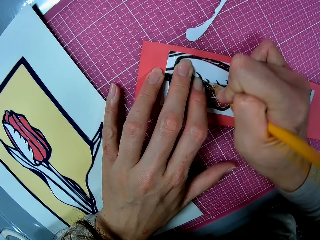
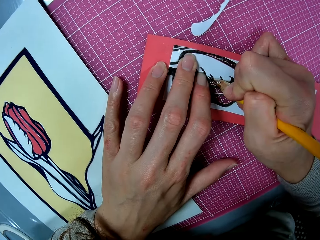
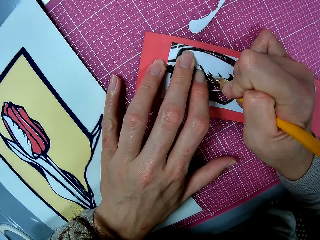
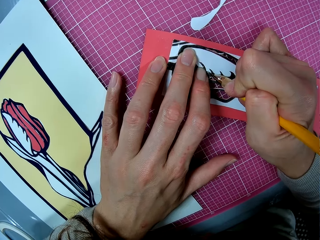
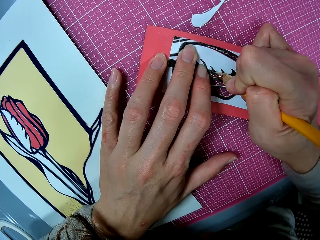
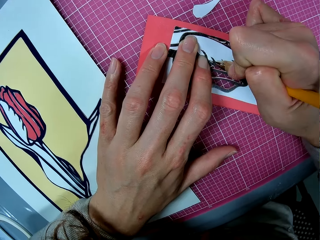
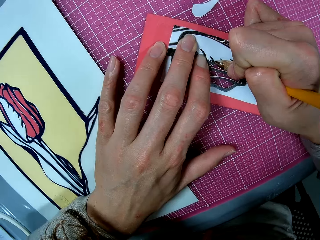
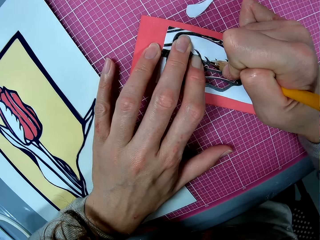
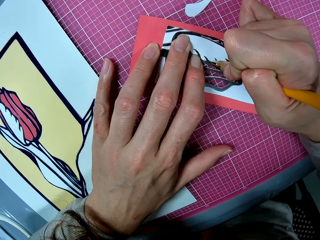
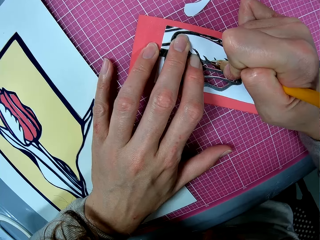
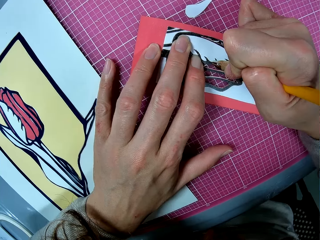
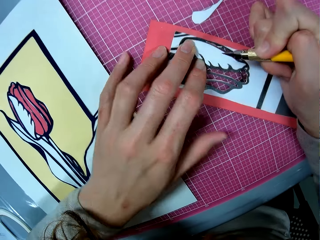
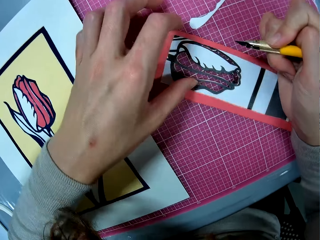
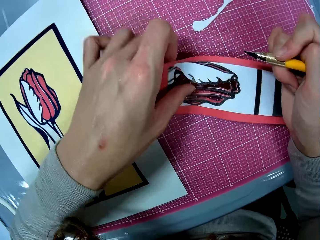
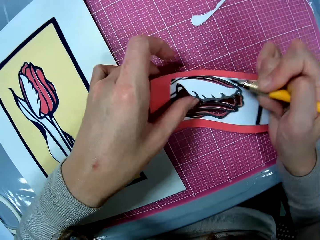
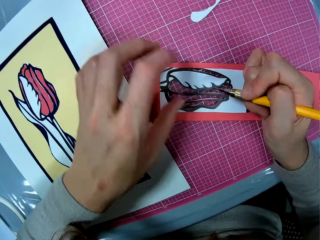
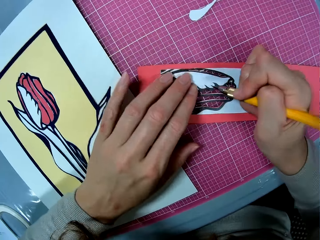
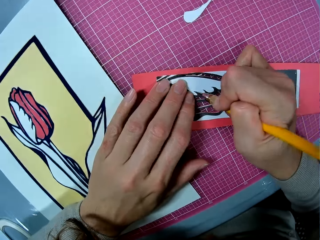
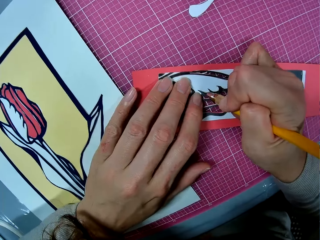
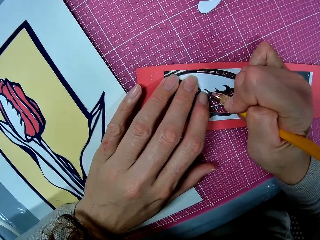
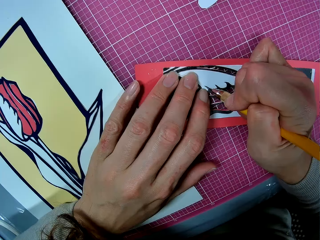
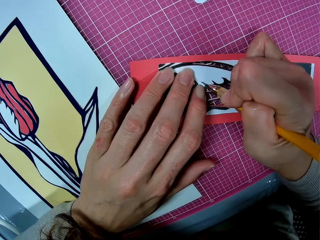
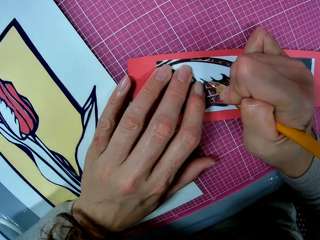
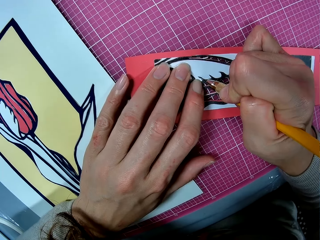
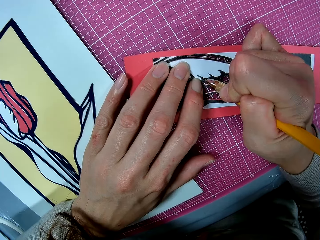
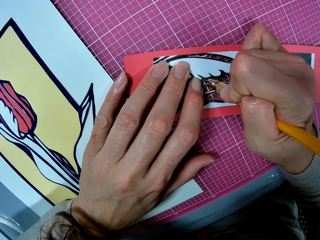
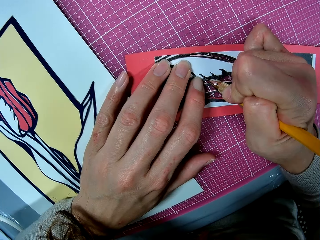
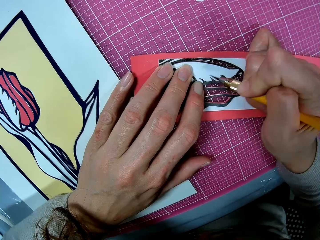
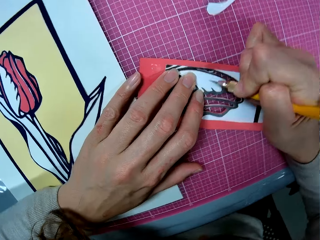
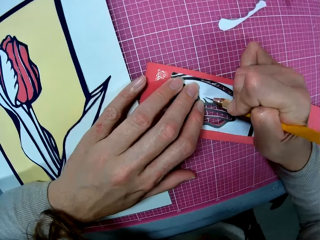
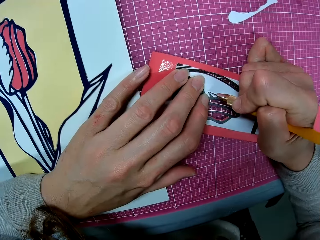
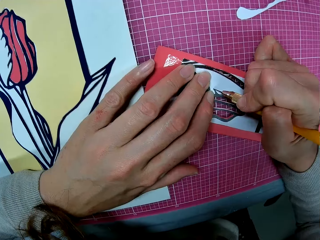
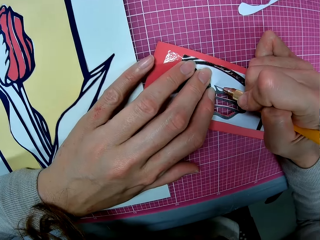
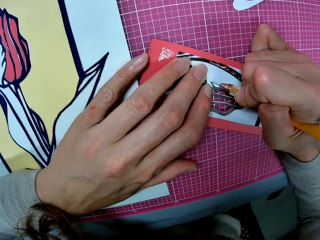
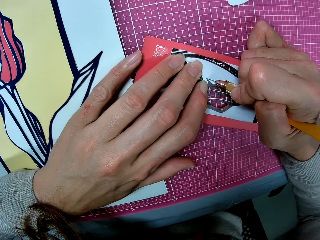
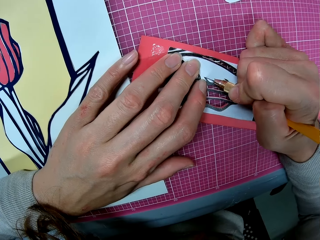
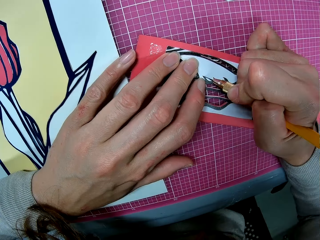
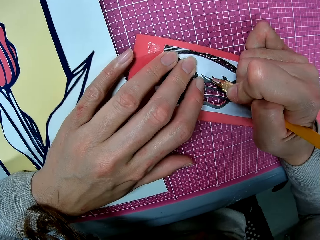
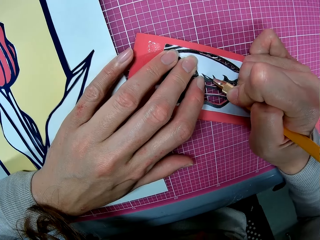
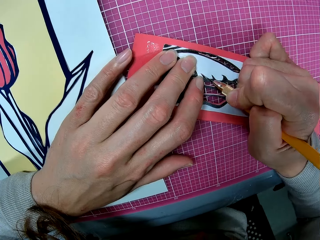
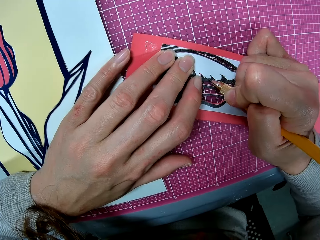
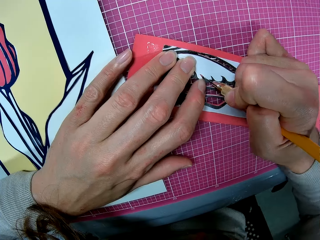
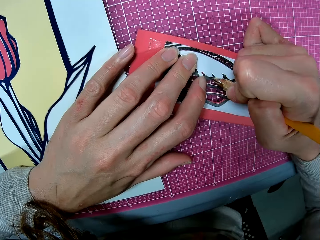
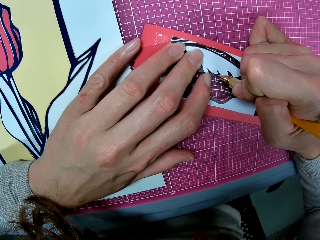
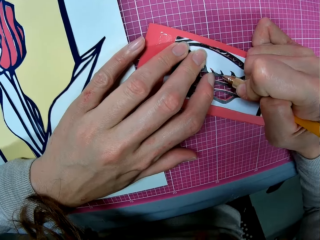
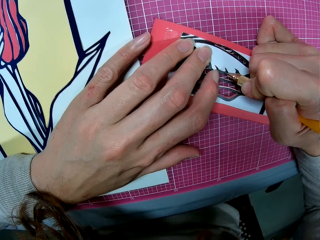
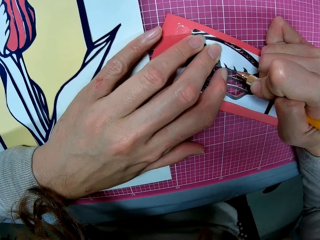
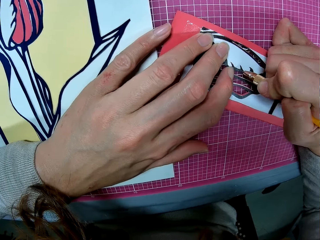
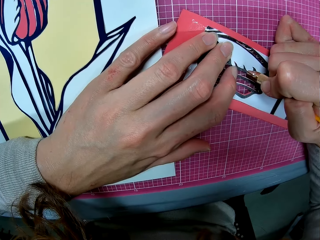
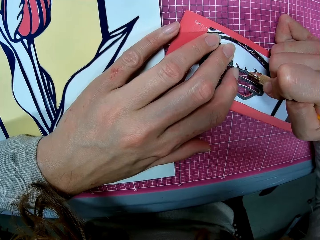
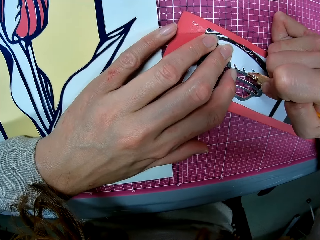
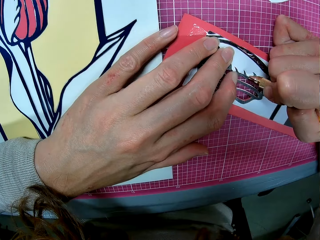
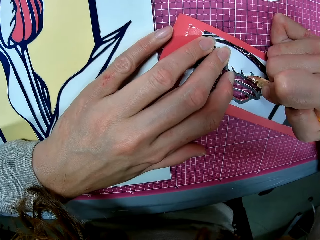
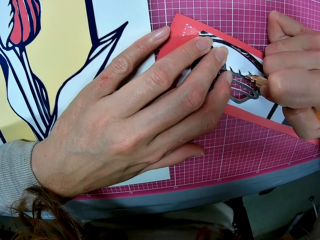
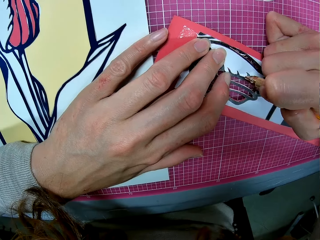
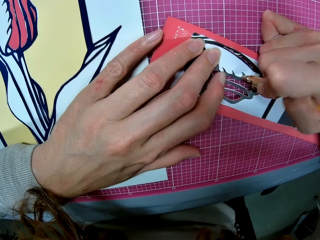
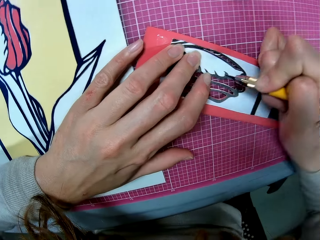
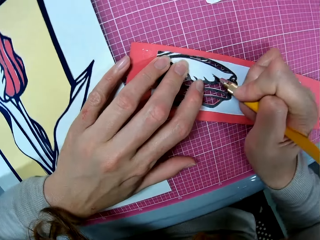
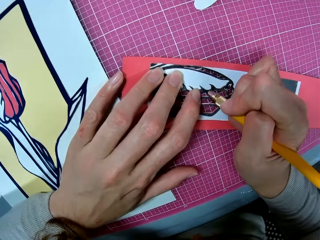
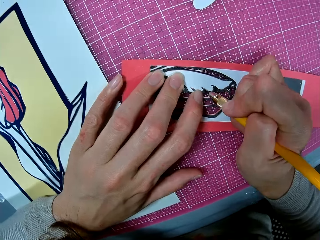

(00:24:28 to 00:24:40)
The camera wearer moves the cardboard. They cut out the piece from the cardboard with the craft knife.

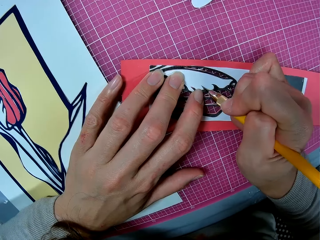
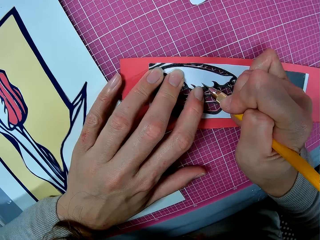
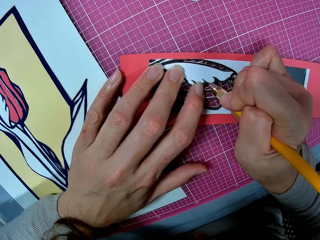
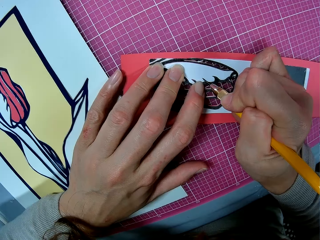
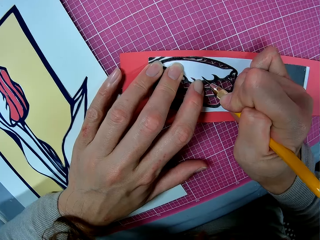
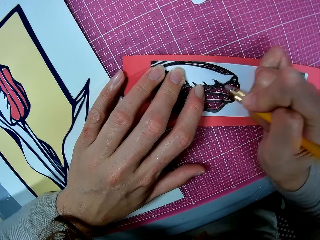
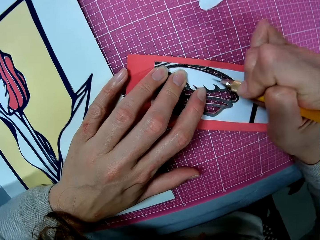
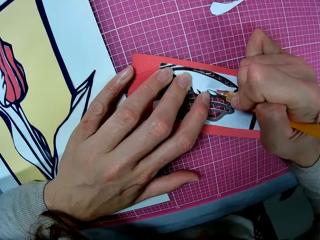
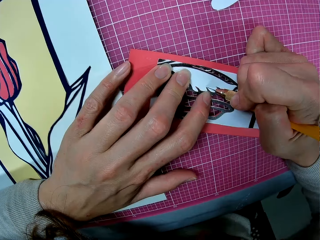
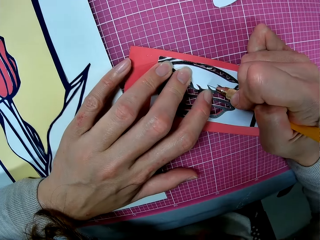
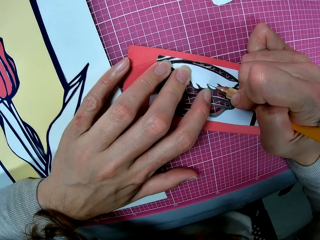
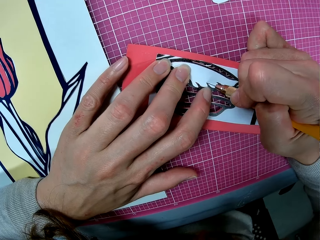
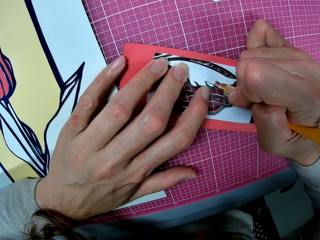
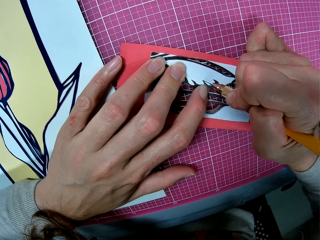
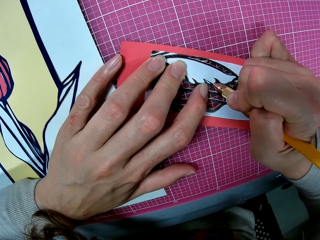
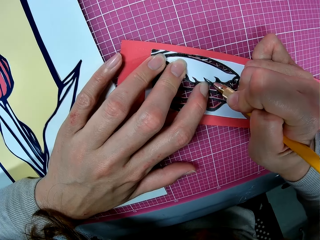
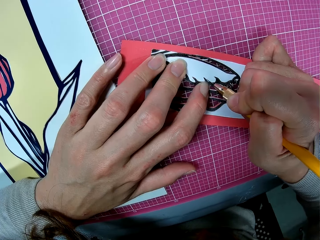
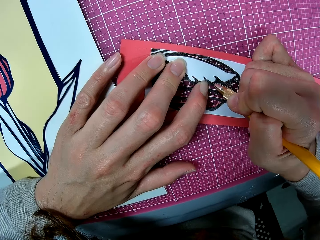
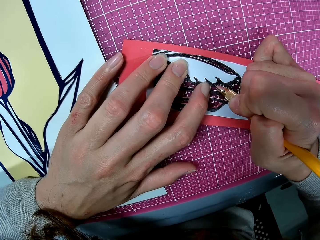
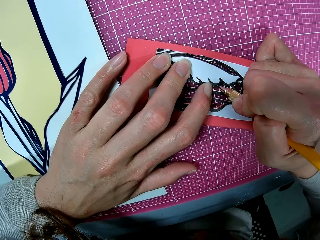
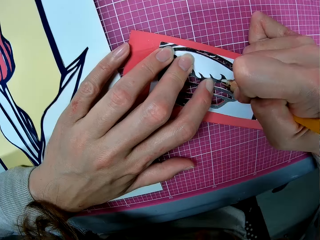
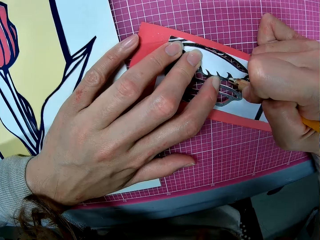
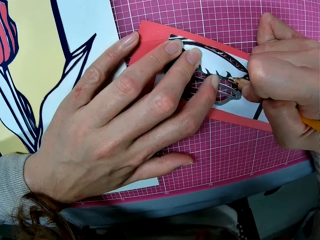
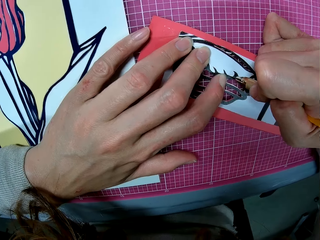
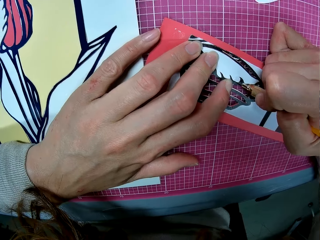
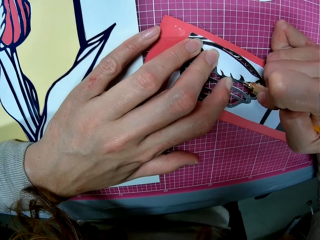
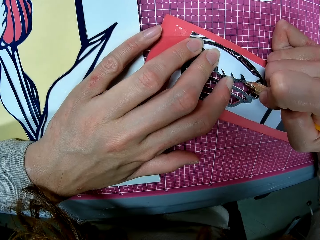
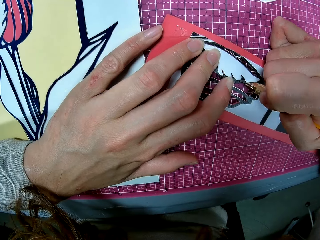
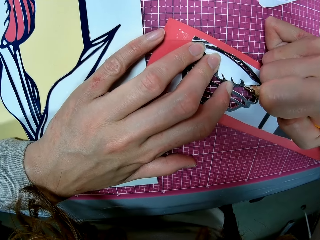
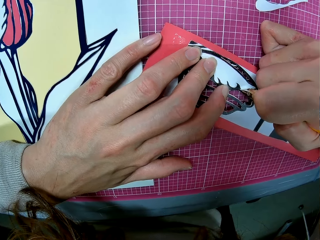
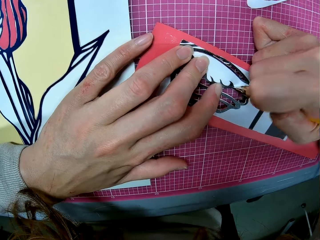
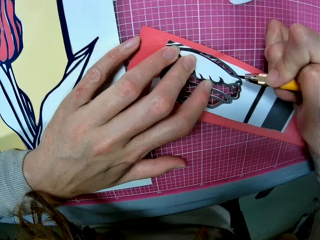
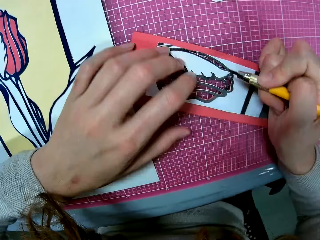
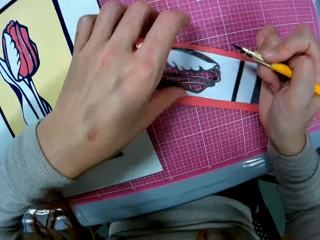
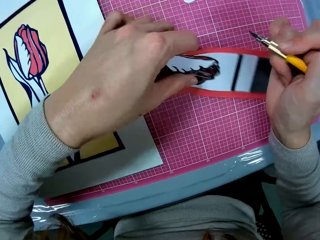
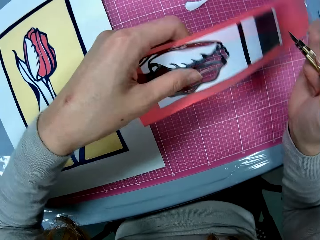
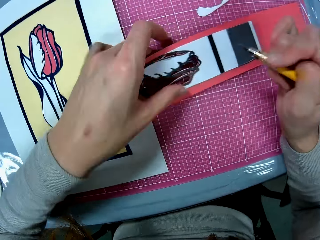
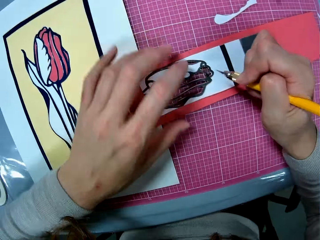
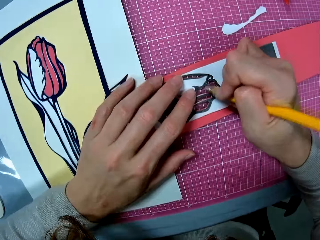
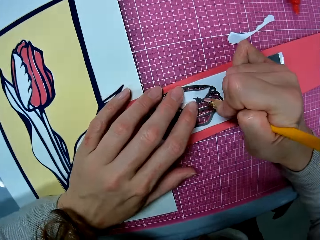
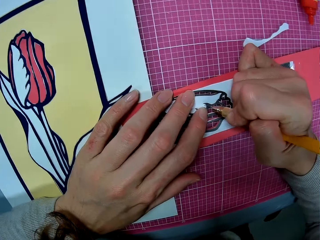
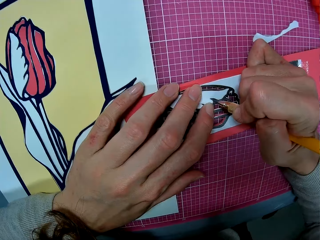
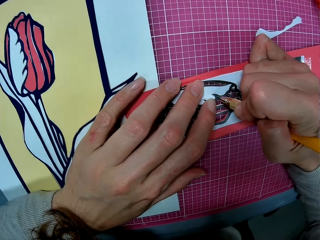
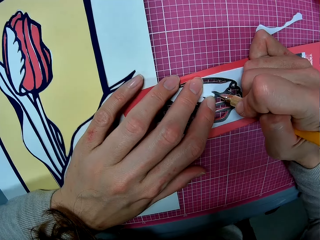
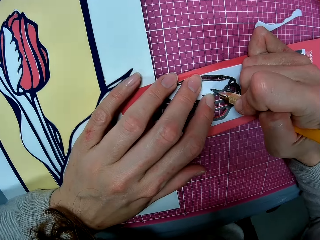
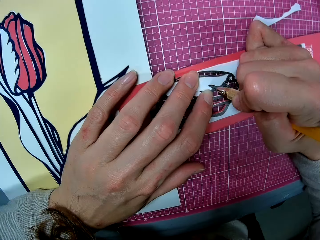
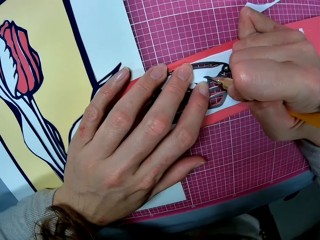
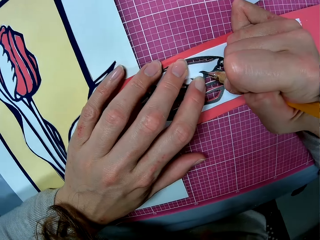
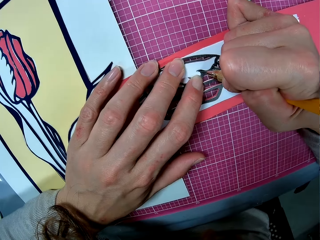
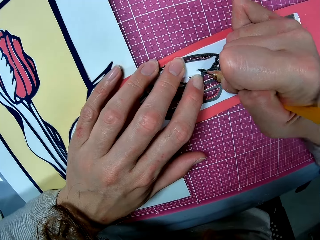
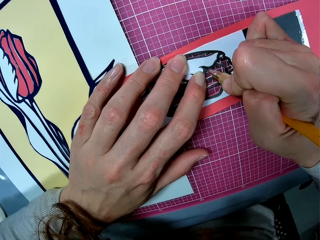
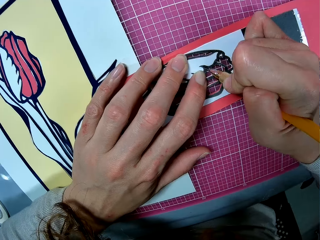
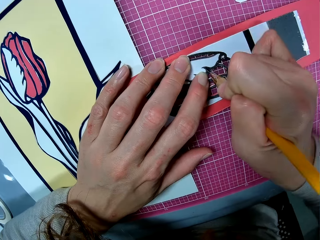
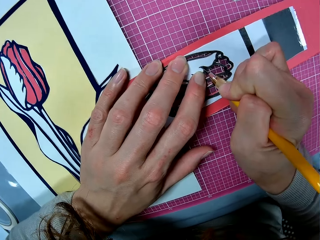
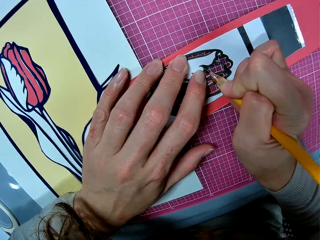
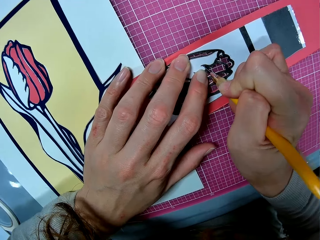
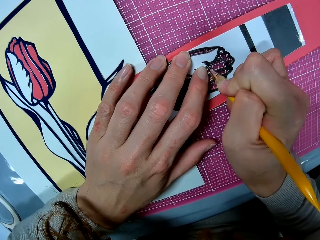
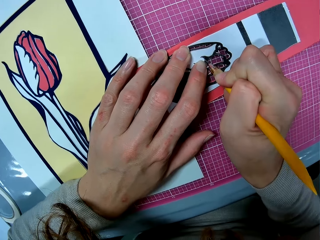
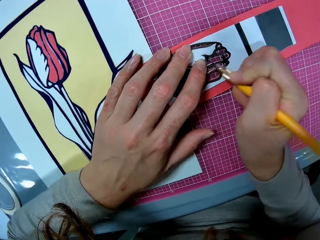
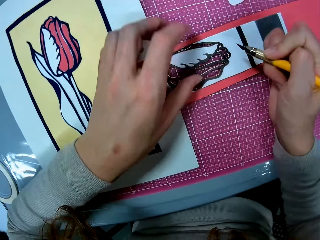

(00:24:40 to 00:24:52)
The camera wearer moves the cardboard. They cut out the piece from the cardboard with the craft knife.
